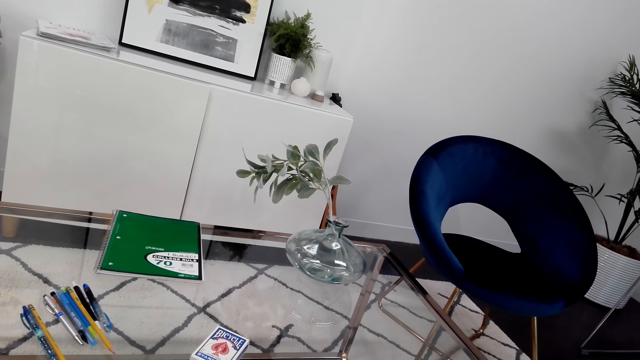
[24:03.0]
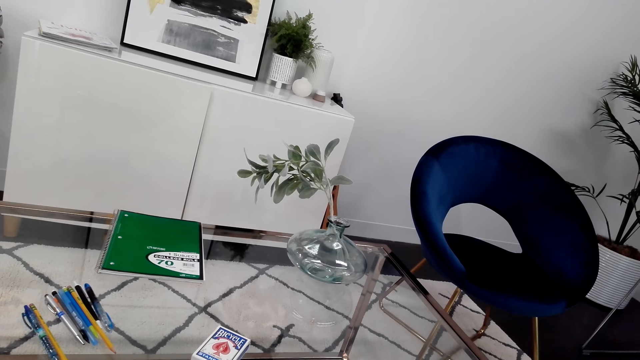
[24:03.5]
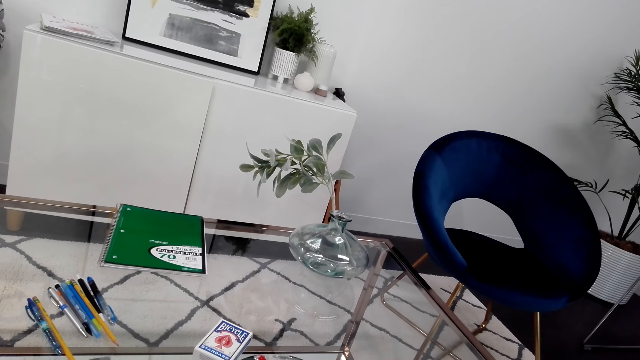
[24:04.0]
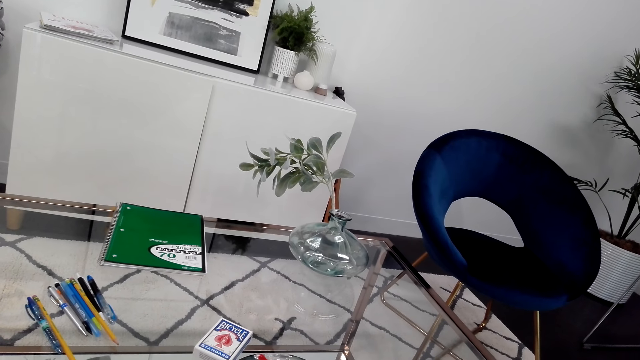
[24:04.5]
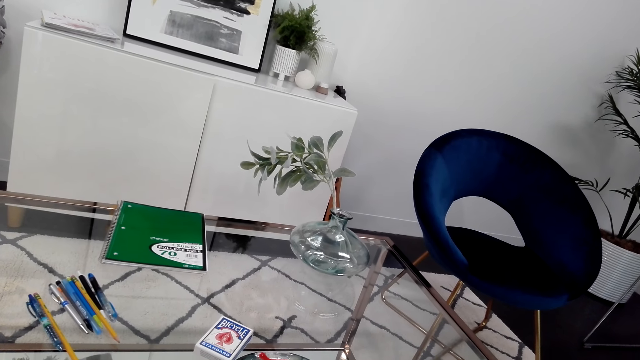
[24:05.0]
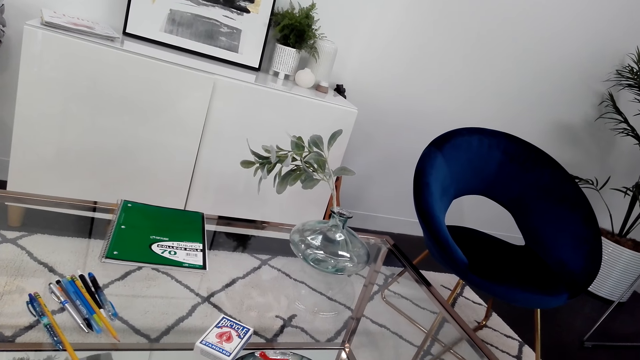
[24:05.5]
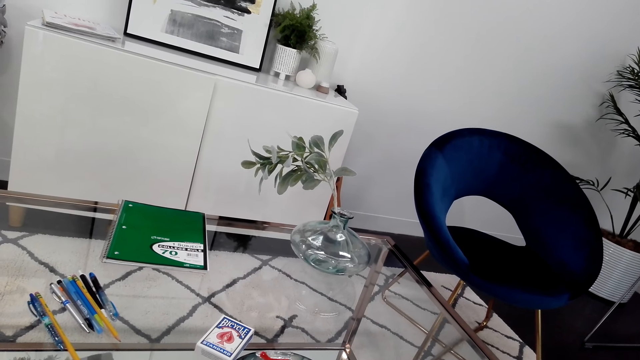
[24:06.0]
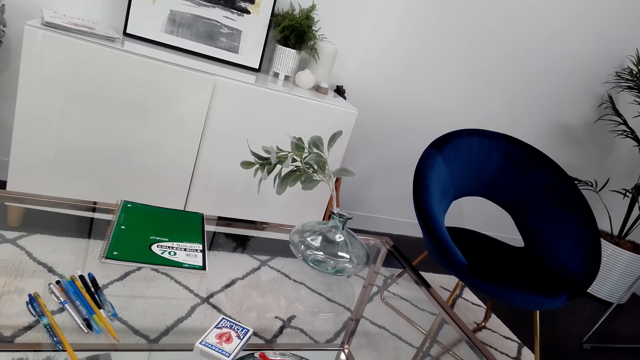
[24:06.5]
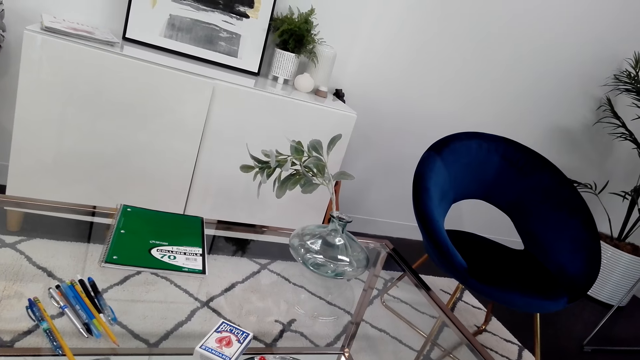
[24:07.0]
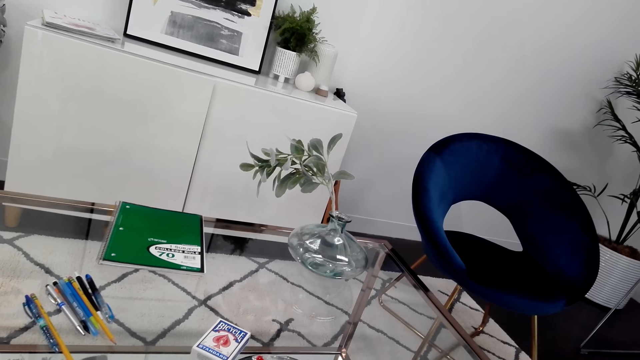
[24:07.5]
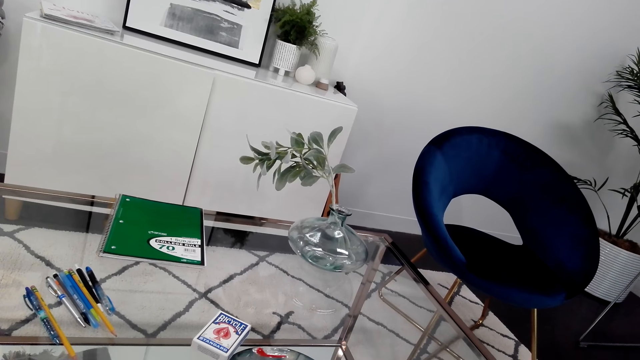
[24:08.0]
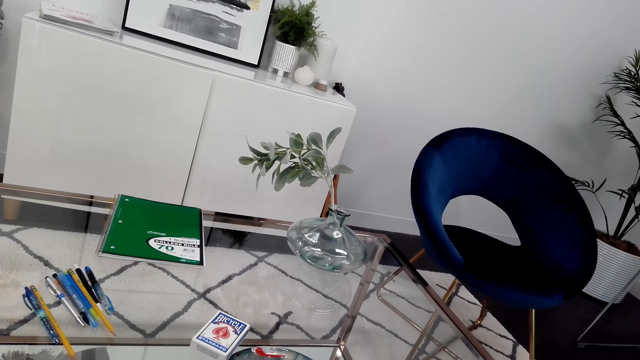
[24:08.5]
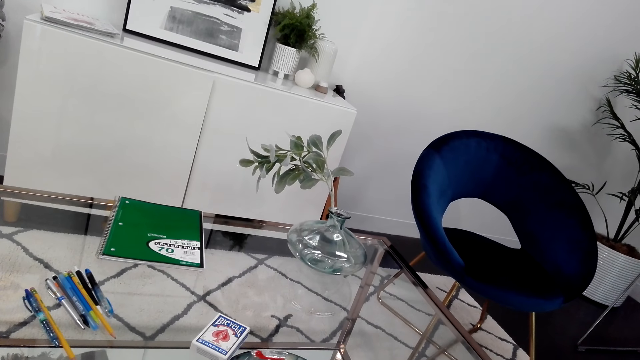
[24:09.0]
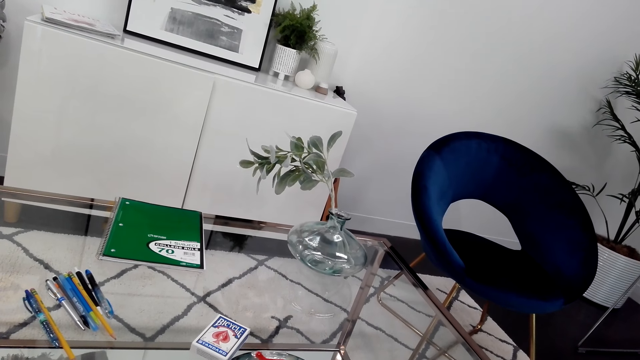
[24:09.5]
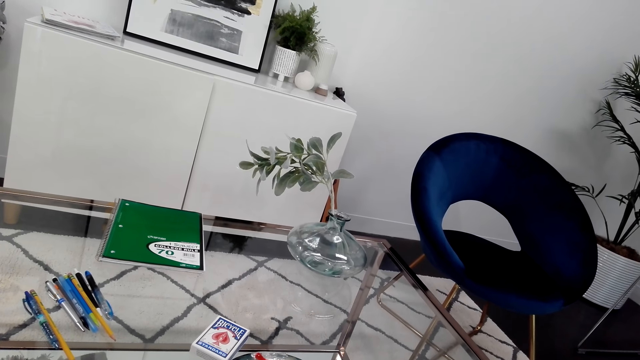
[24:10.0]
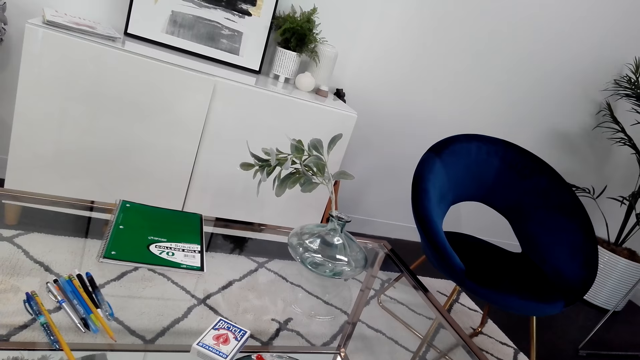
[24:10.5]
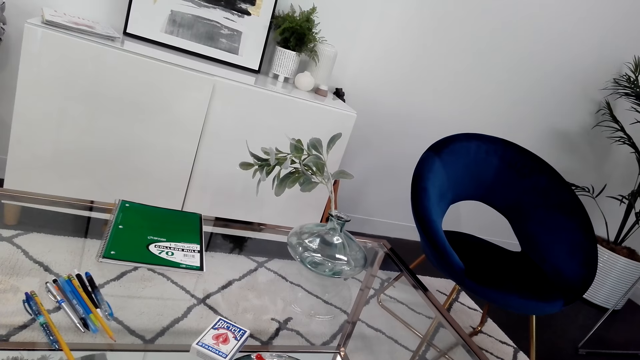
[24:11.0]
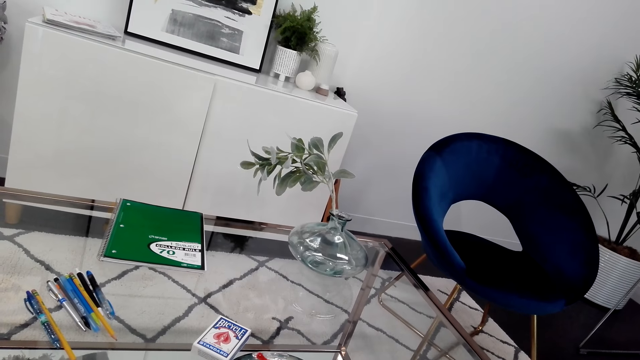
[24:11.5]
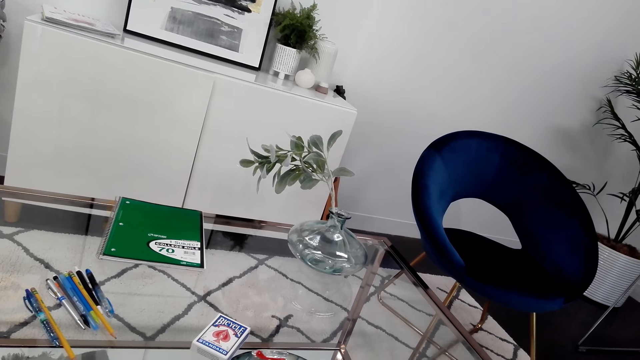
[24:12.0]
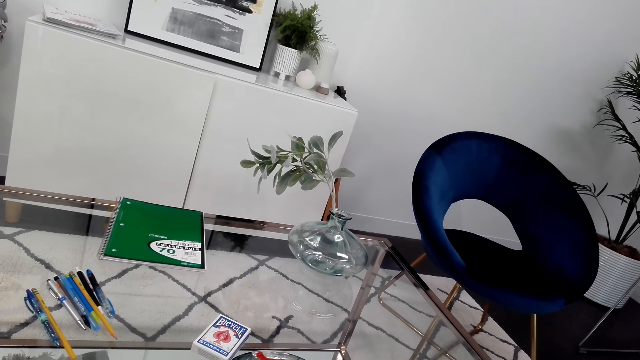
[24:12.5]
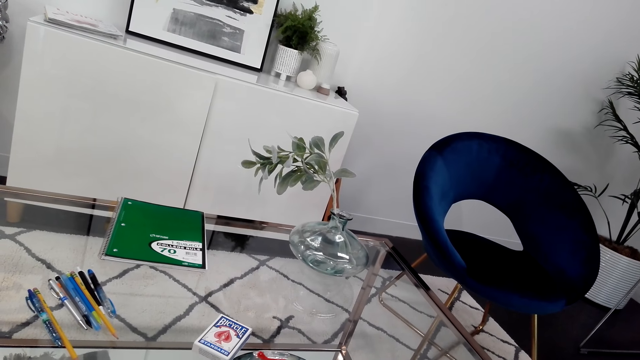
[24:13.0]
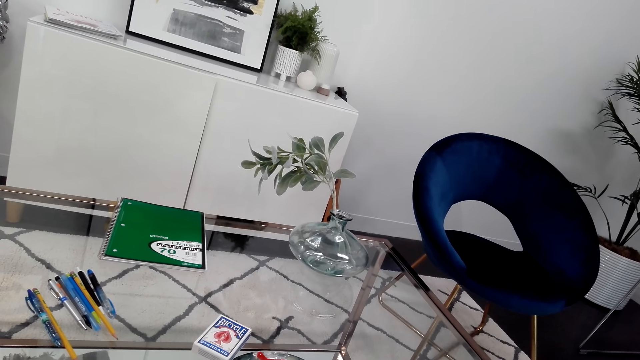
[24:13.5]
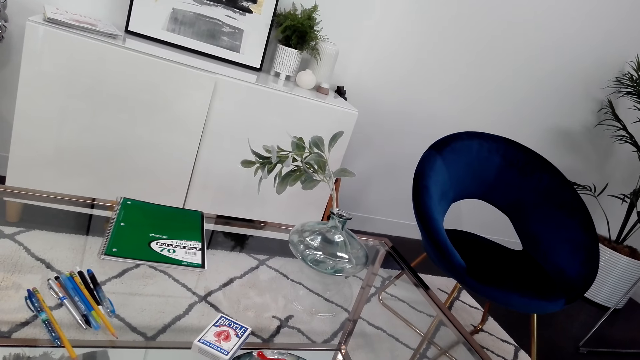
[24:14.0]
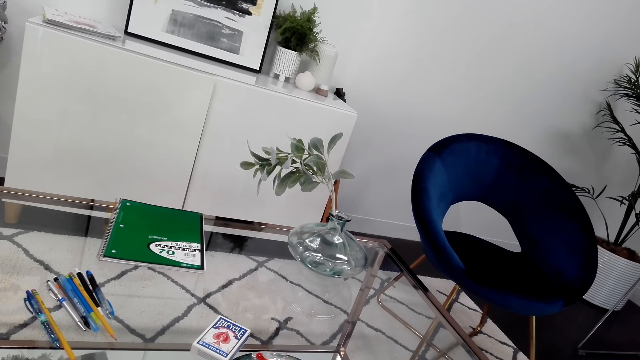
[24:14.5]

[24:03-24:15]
The camera wearer looks around.

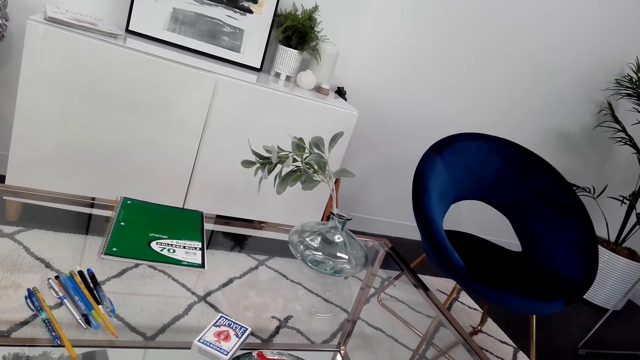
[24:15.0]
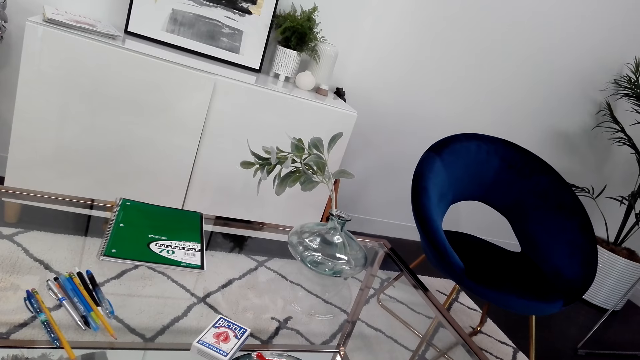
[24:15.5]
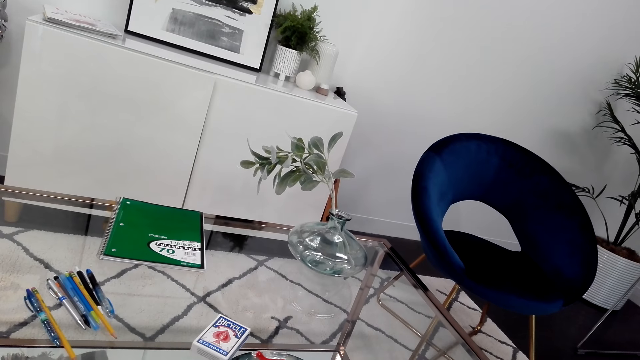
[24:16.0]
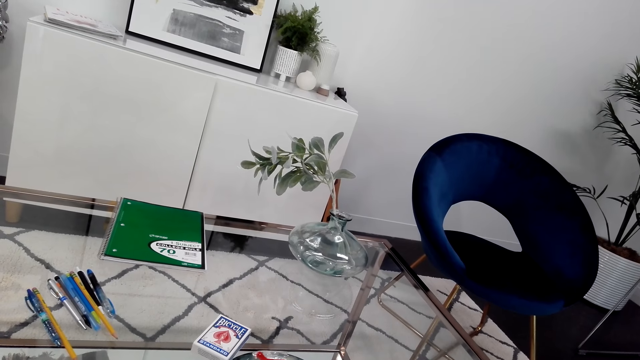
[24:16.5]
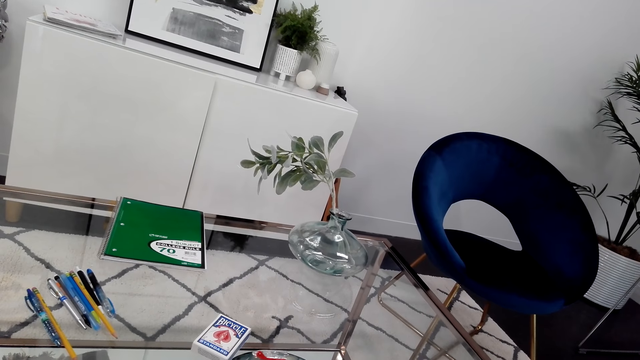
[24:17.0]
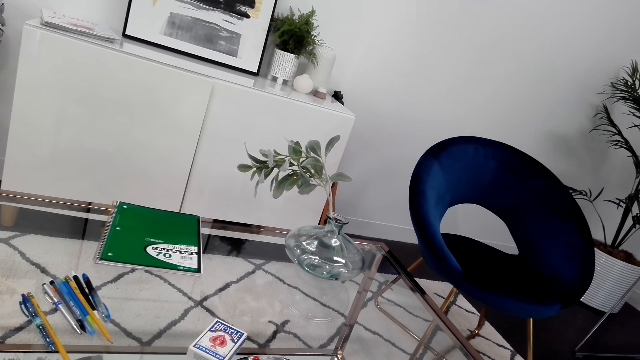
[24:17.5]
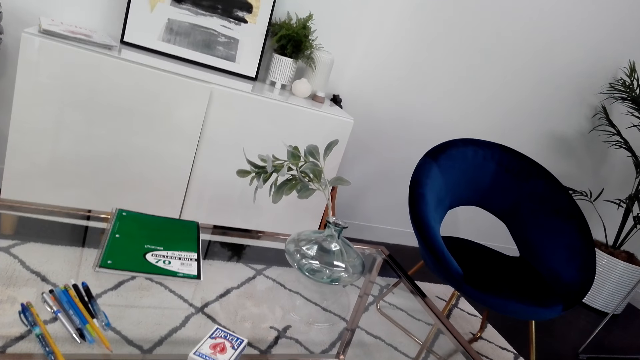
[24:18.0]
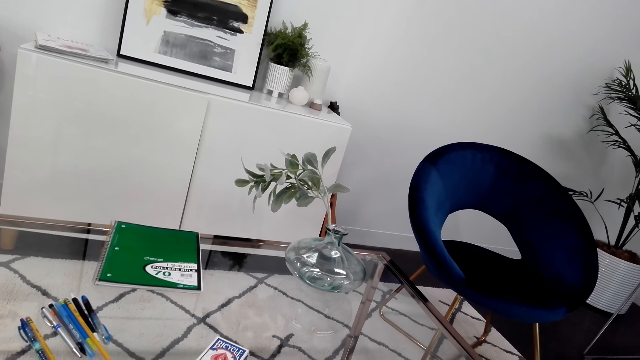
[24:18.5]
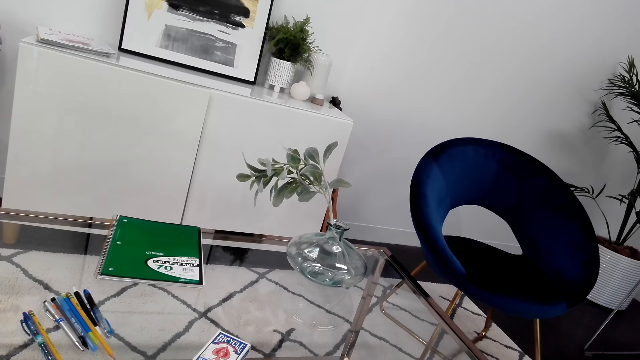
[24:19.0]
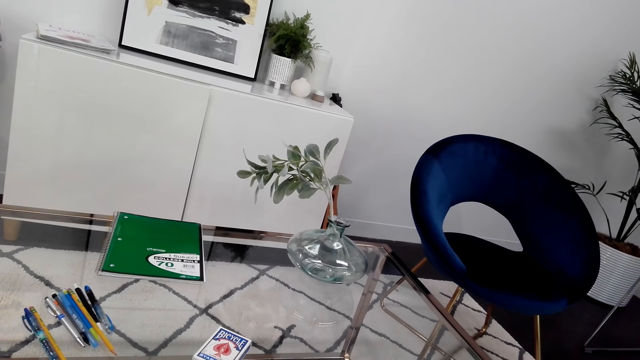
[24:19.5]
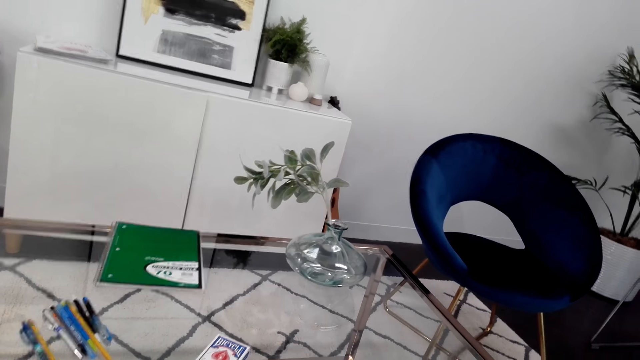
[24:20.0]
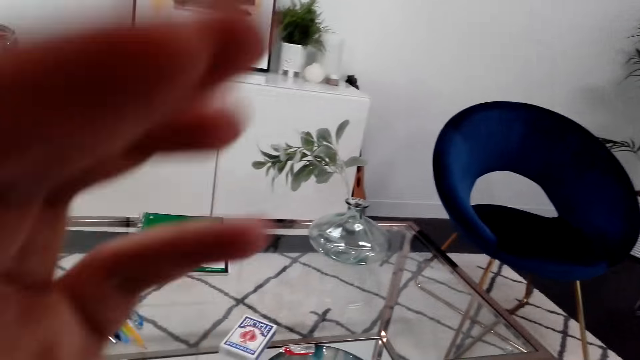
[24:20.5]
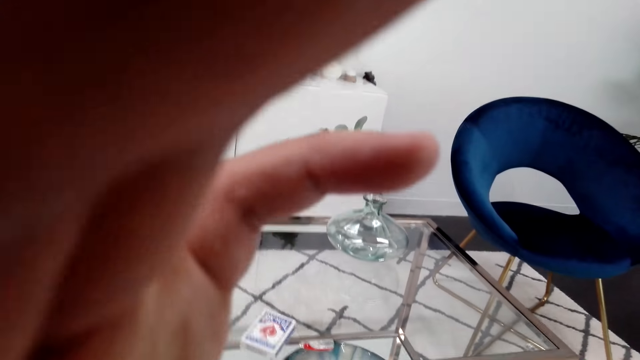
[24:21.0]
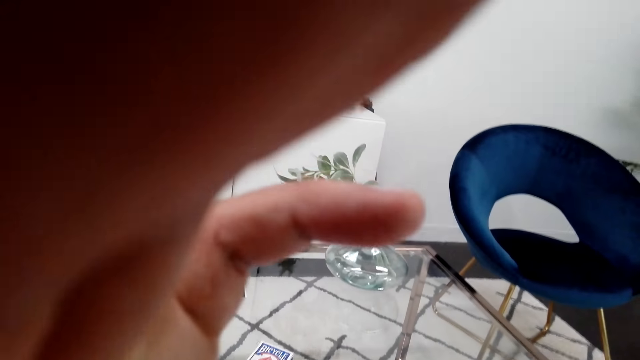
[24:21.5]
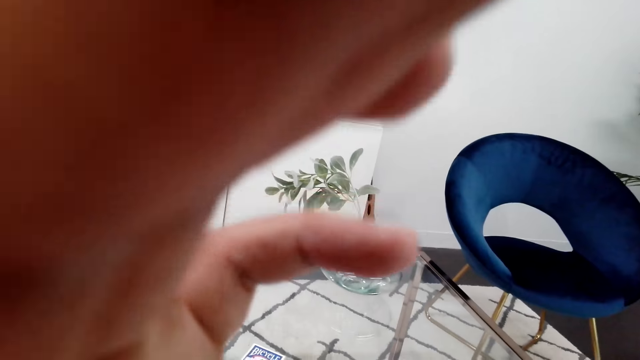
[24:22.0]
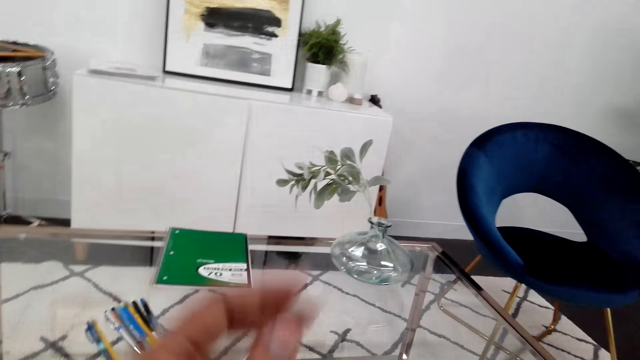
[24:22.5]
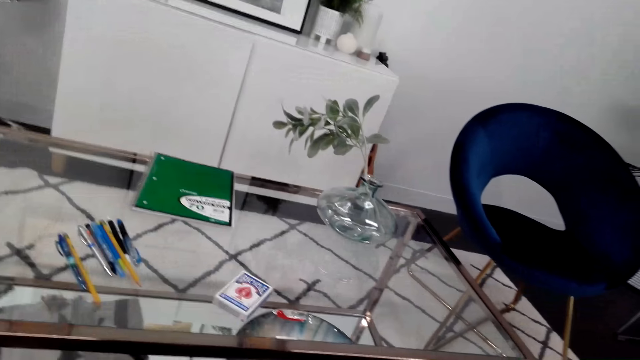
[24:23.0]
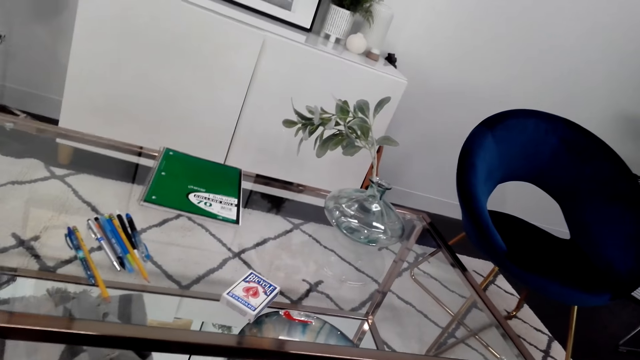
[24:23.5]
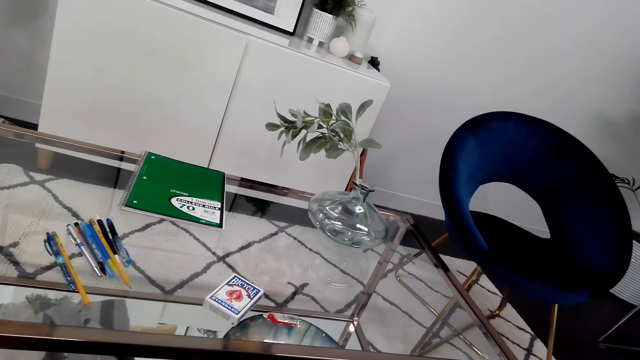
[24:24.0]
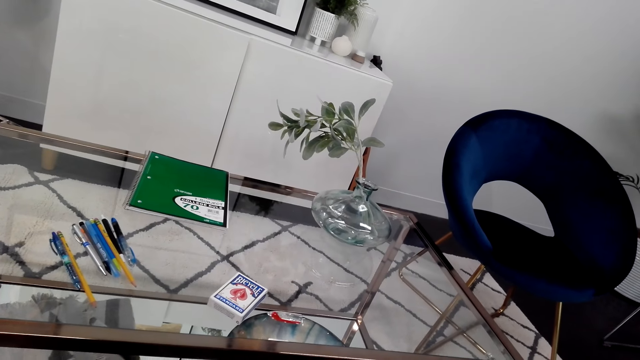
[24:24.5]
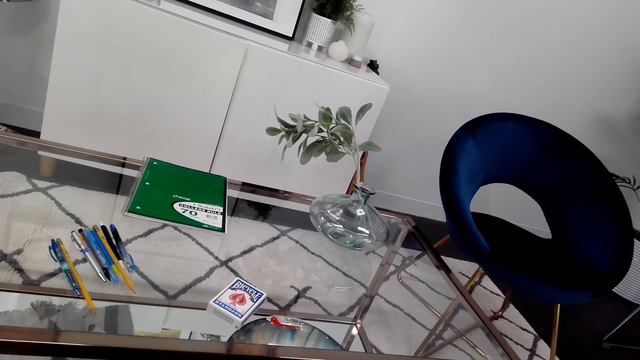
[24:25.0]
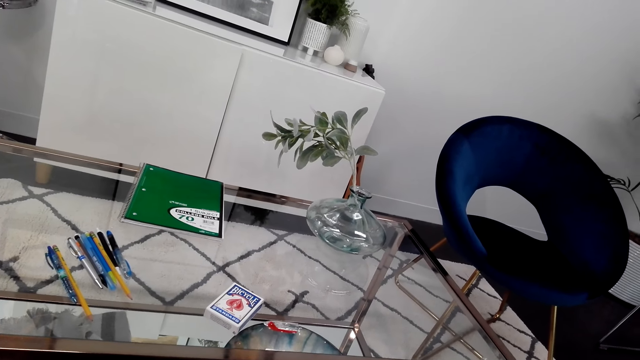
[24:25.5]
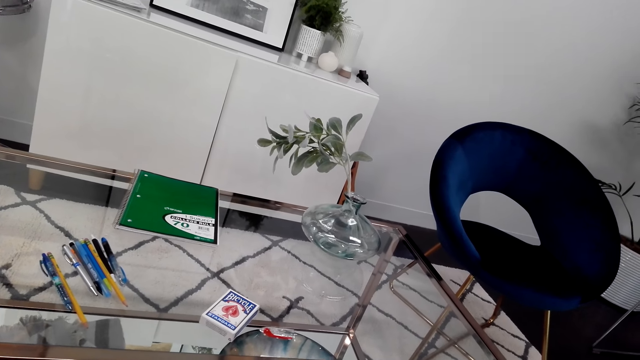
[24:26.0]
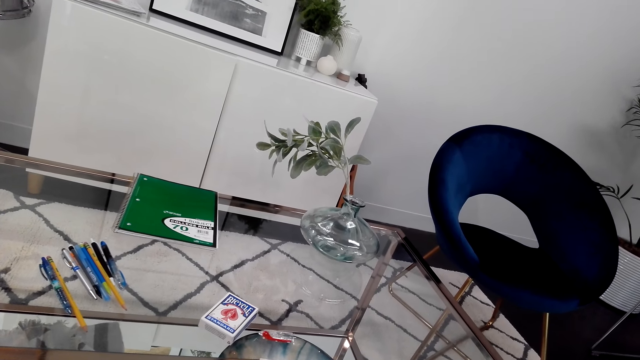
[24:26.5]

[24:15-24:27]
The camera wearer adjusts the camera.
